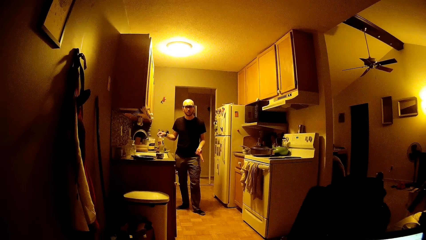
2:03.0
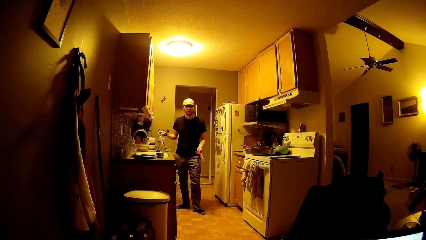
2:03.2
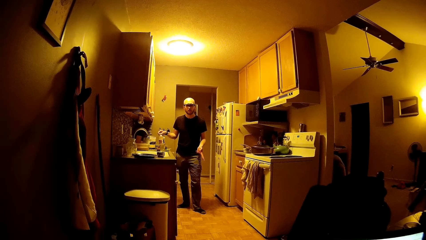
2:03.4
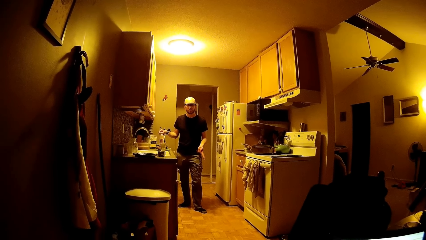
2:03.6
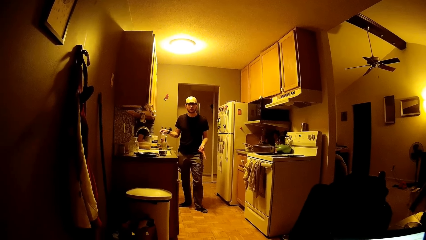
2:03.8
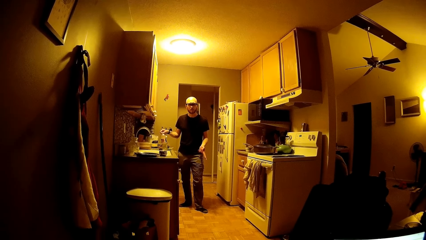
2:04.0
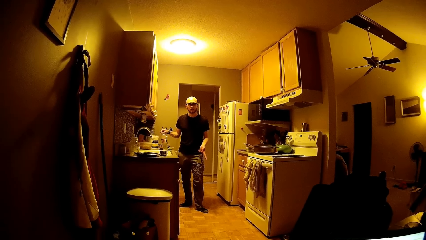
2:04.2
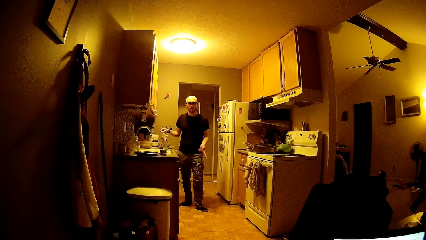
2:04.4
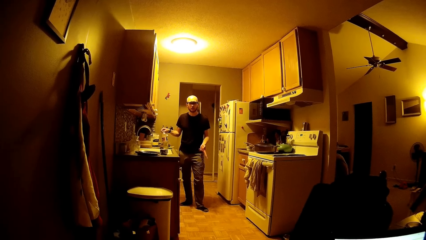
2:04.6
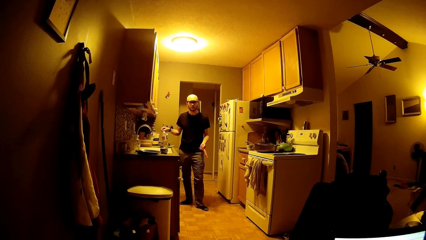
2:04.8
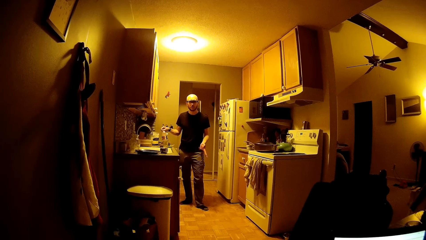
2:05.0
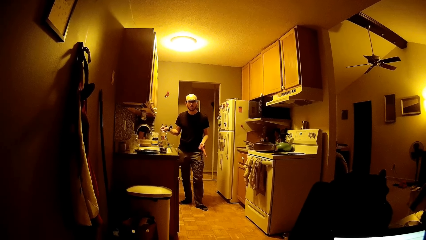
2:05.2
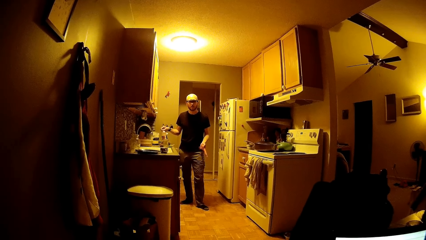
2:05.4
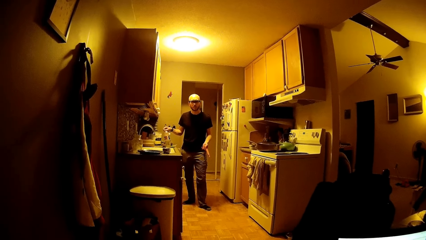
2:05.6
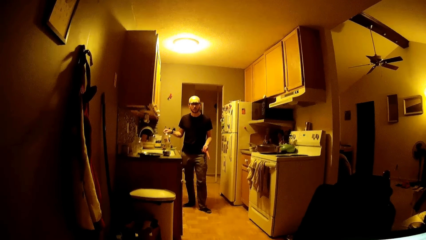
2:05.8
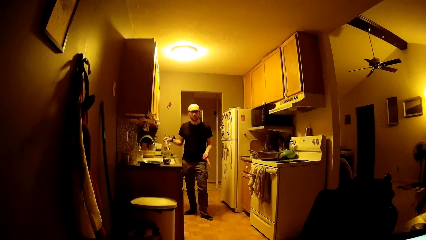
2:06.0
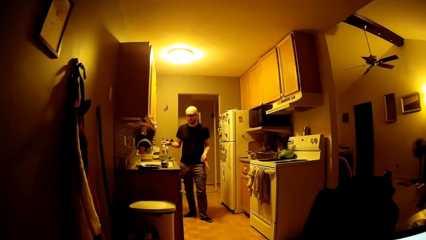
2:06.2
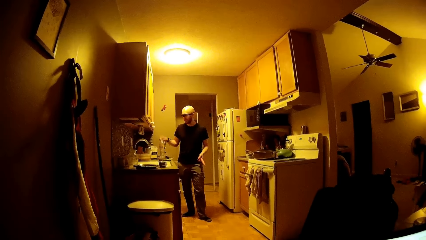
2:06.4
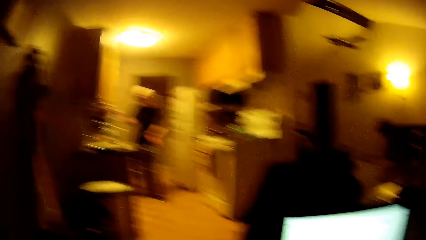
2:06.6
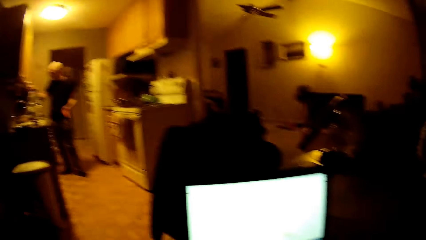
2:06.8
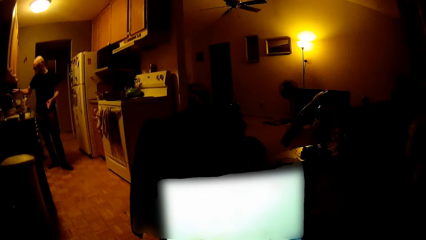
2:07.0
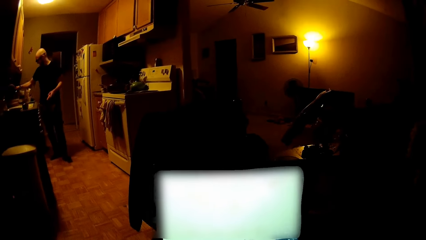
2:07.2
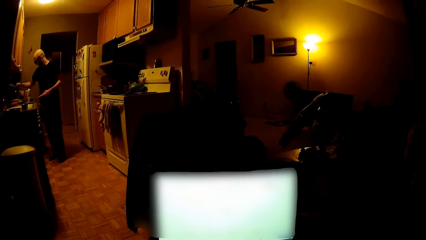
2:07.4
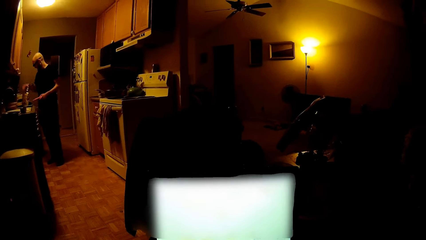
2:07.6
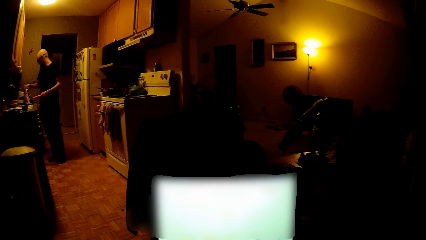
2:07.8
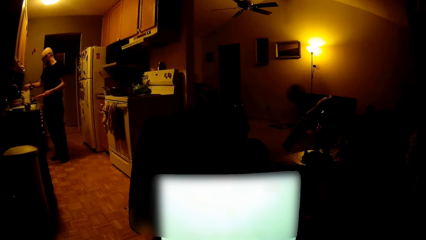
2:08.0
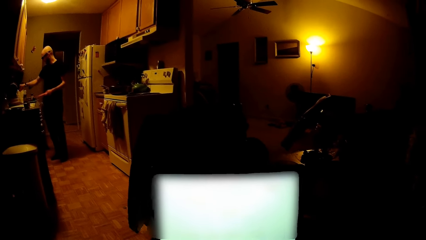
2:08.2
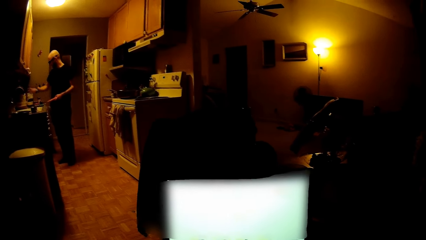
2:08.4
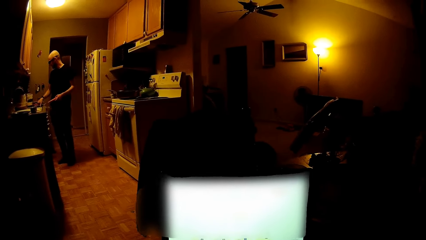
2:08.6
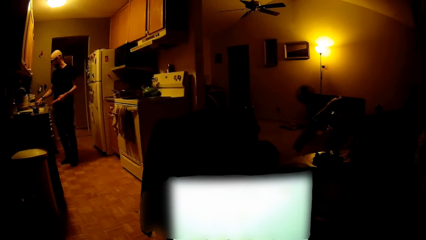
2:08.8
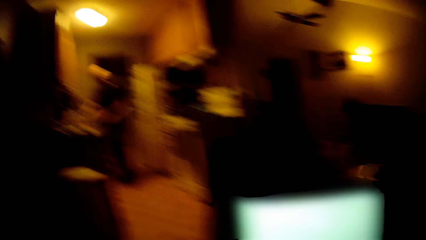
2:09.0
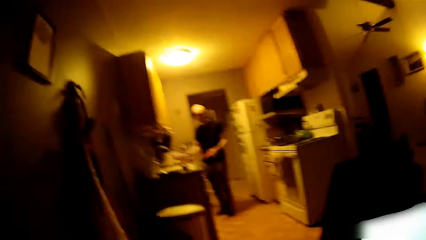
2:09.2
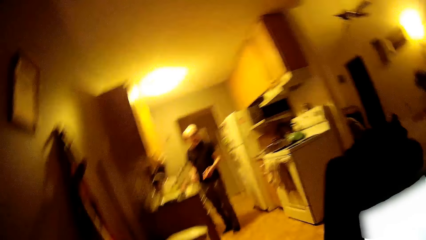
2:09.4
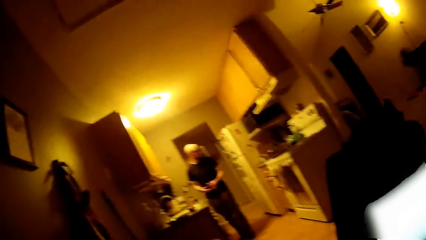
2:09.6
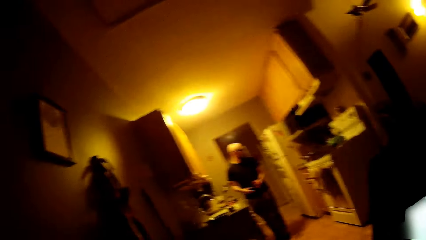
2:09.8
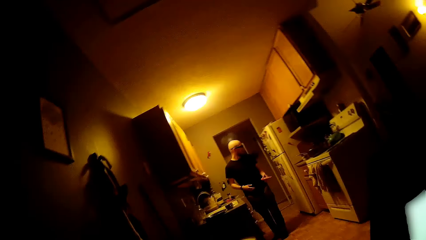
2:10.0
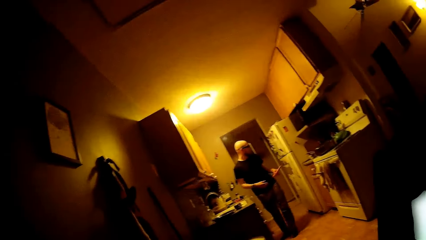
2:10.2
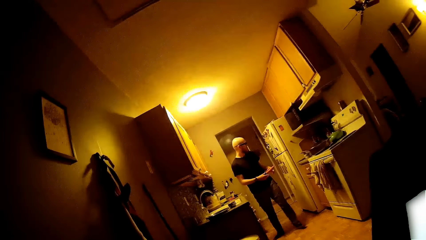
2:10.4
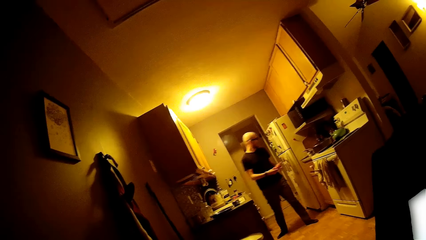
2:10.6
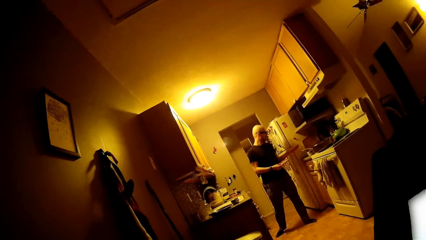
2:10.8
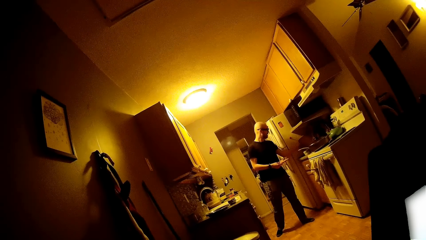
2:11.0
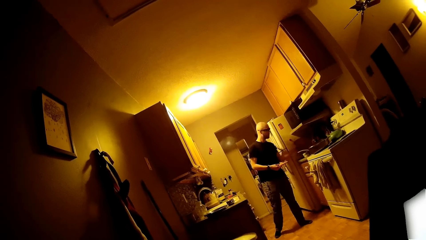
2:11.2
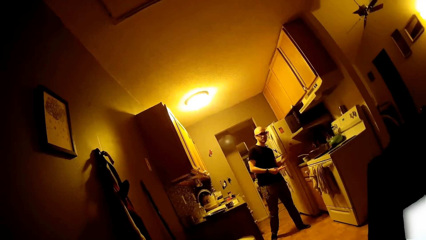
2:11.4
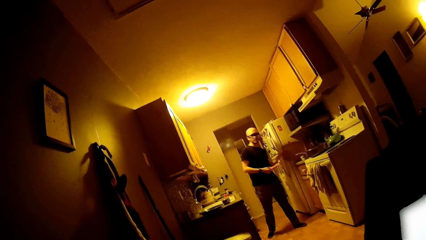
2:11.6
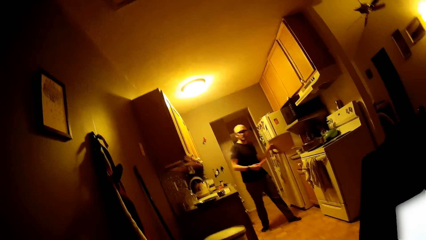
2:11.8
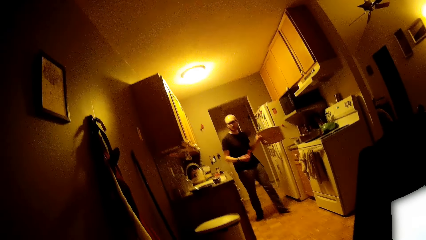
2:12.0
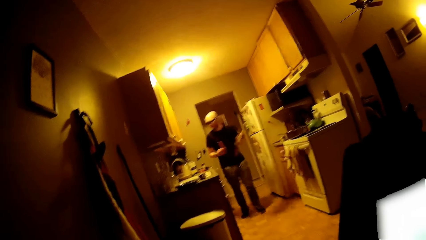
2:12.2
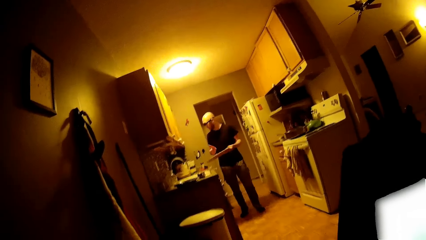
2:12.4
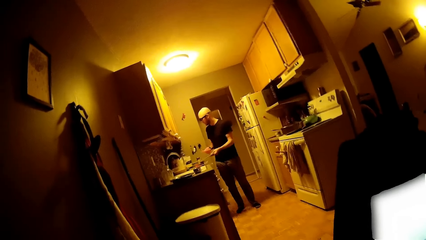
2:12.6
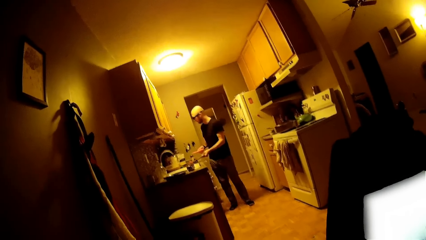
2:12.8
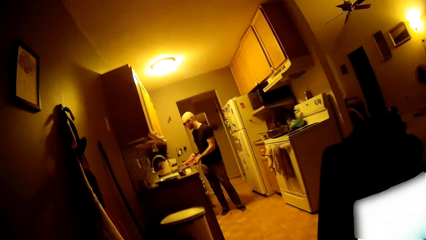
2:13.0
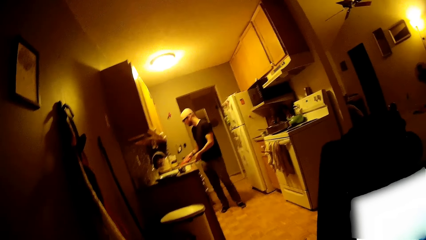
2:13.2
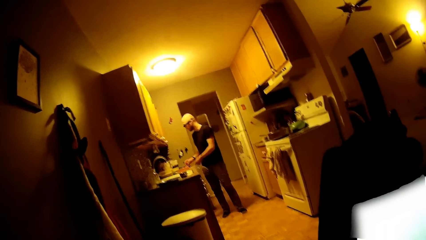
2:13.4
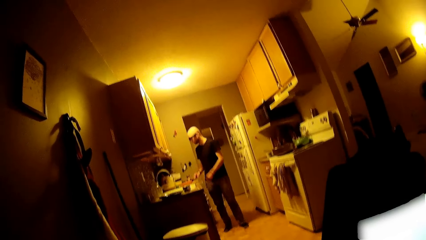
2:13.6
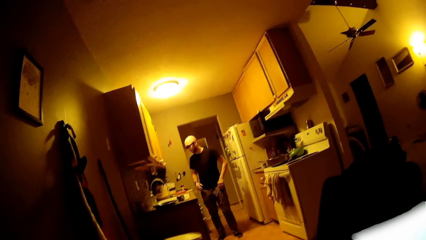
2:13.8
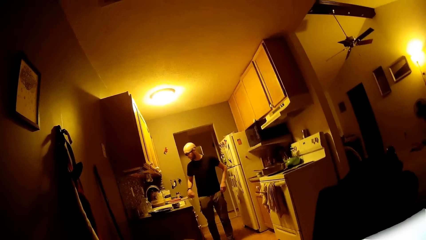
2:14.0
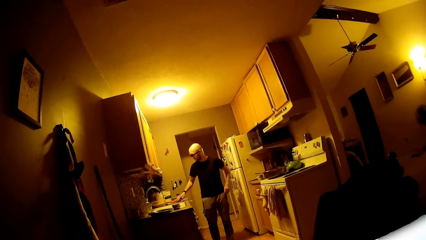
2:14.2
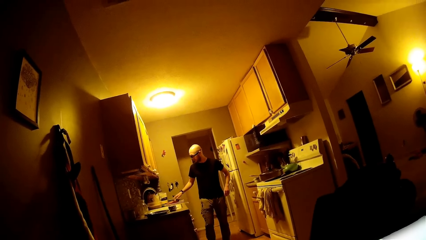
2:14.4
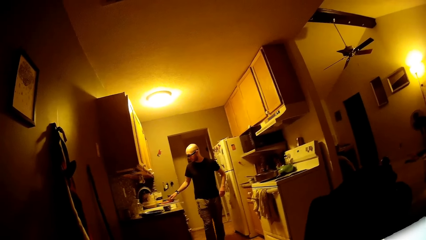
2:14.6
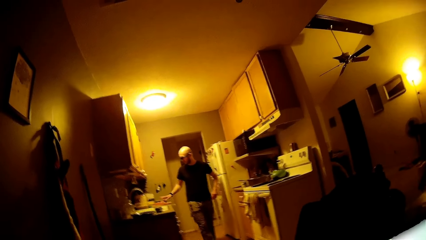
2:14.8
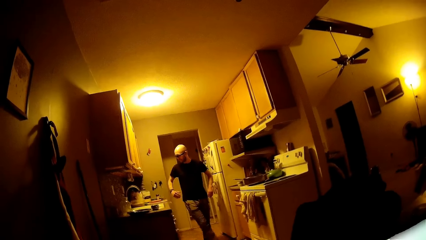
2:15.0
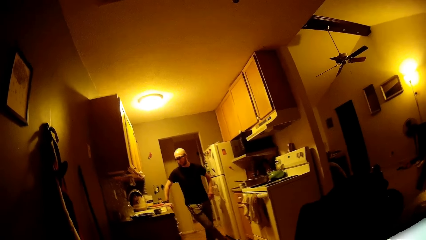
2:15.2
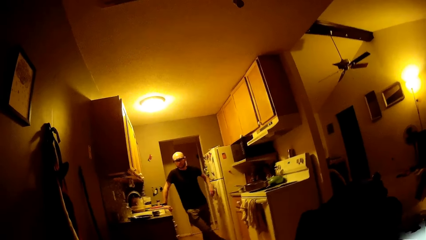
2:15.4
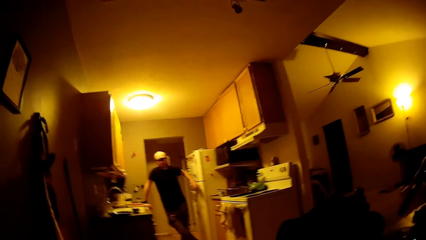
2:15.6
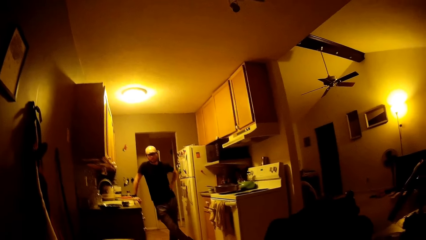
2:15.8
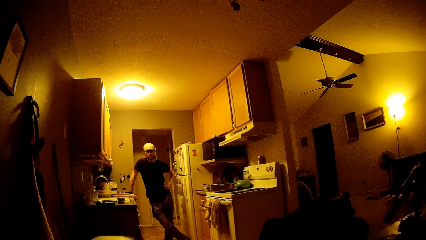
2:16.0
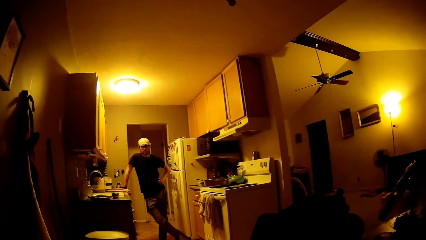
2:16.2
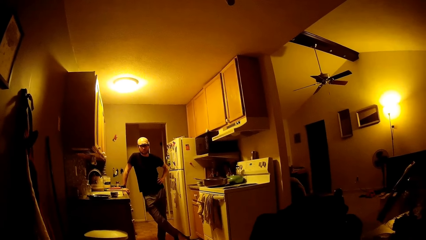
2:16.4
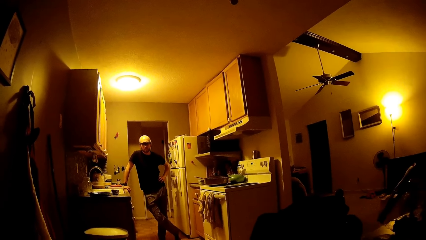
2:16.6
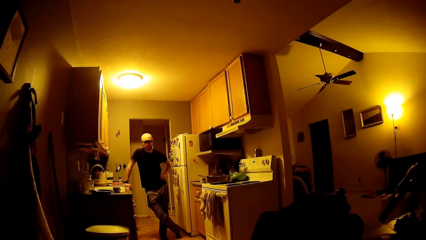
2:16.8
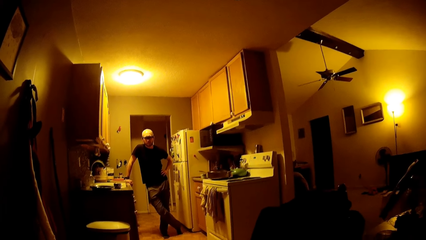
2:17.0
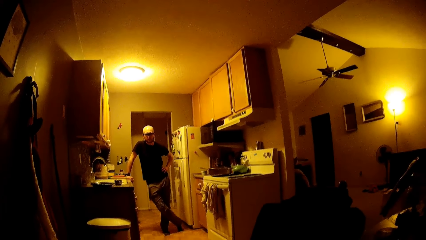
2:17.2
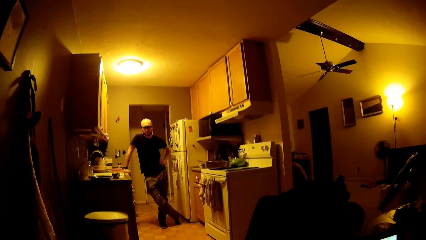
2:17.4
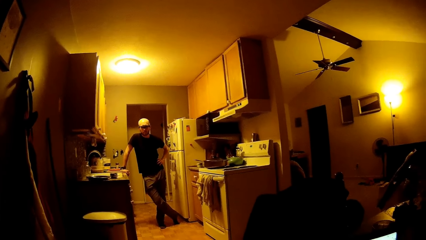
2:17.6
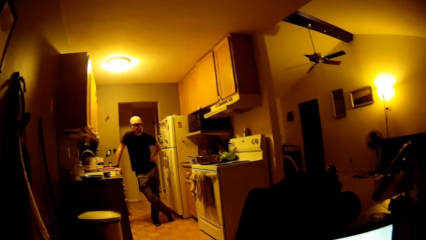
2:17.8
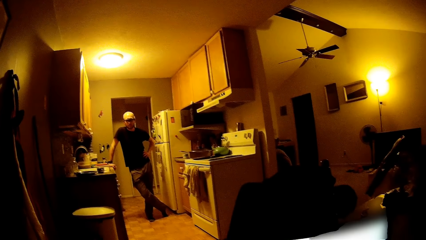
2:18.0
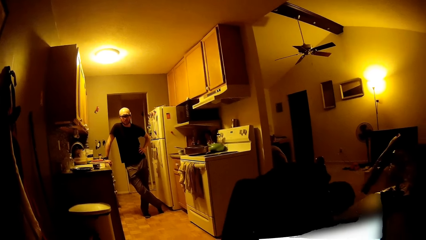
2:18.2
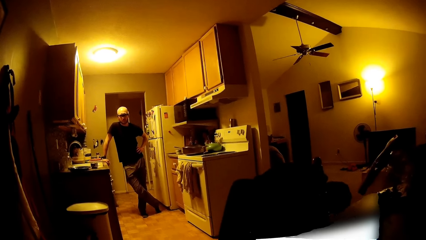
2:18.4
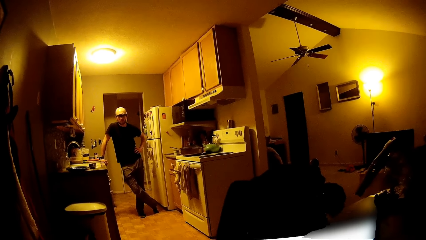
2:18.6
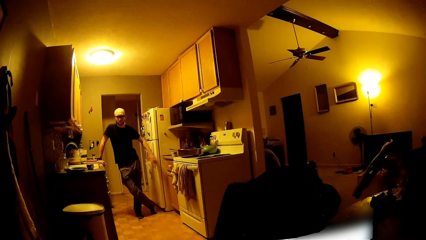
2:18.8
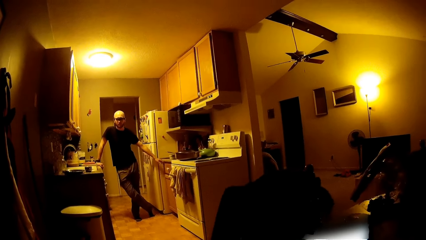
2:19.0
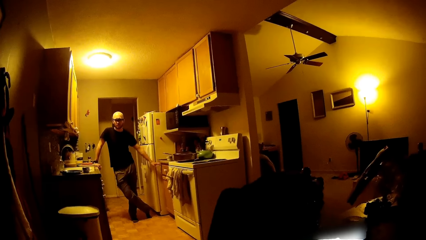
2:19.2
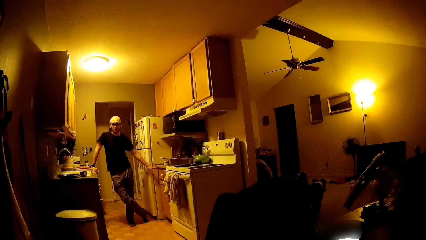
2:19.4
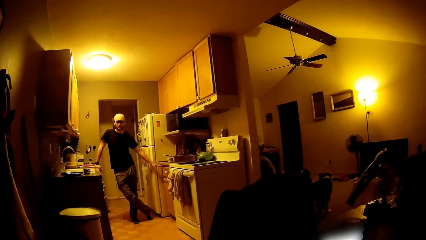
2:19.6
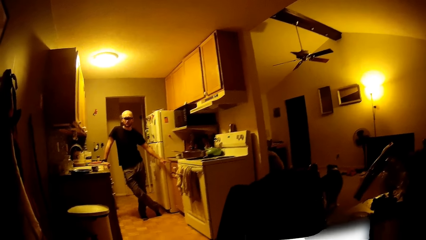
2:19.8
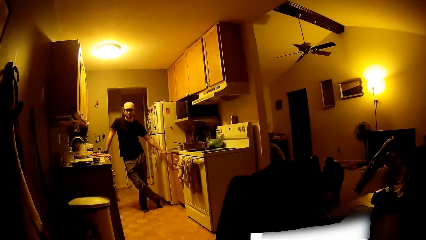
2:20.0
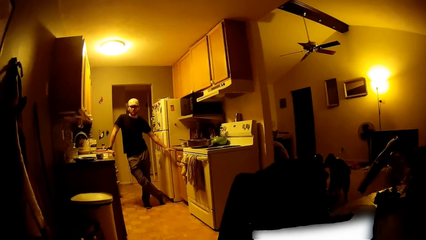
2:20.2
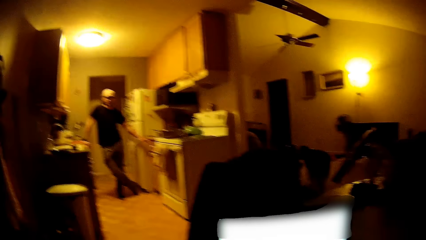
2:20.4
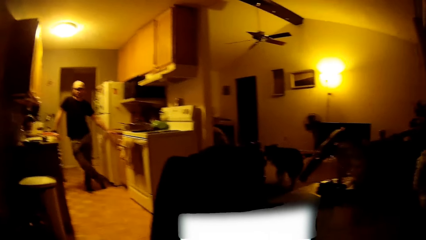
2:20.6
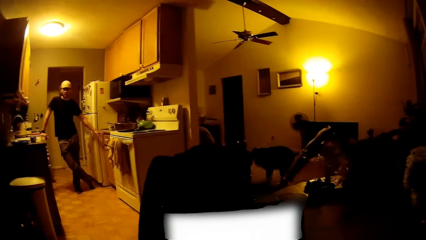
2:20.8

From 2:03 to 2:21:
A man picks a bottle from the table. The camera wearer operates a laptop. The man adjusts the bottle on the countertop with his right hand. He drops the bottle on the table, touches a food pouch, and touches a knife. He adjusts a nylon on the countertop with his right hand. He picks up a chopping board. He carries a tray from the side of a refrigerator with his left hand. He drops a carrot on the chopping board. He drops the tray on the countertop with his left hand. He touches the carrot, leans on the table, and looks at the camera wearer. He touches a drawer.
